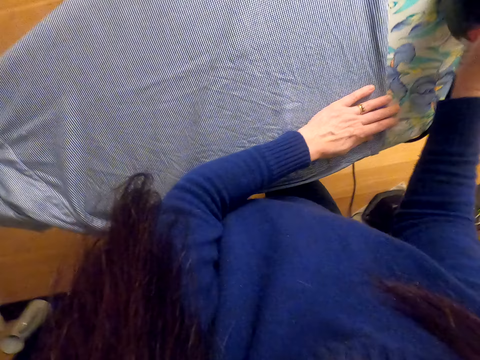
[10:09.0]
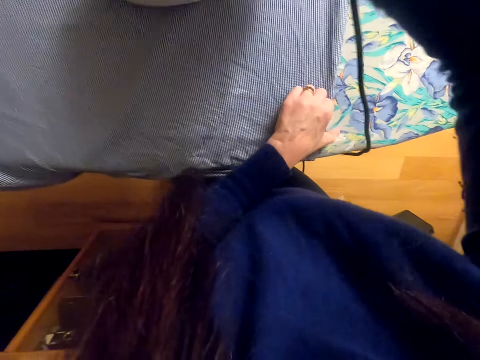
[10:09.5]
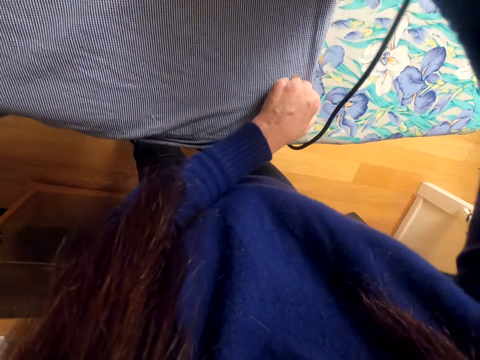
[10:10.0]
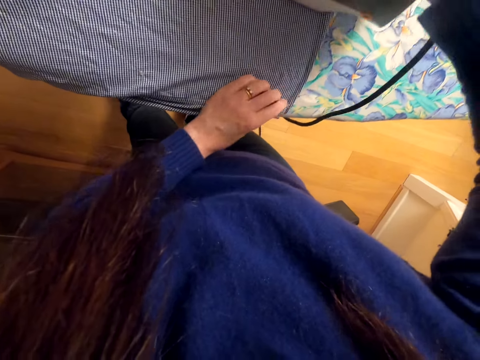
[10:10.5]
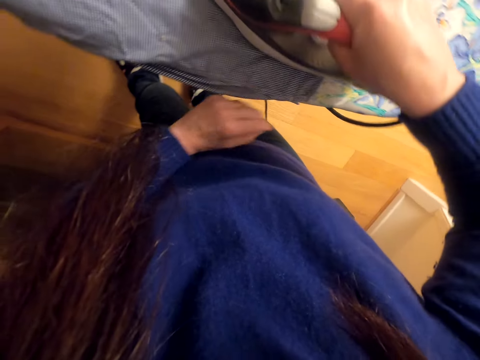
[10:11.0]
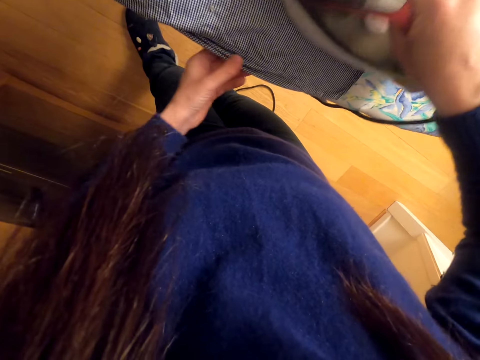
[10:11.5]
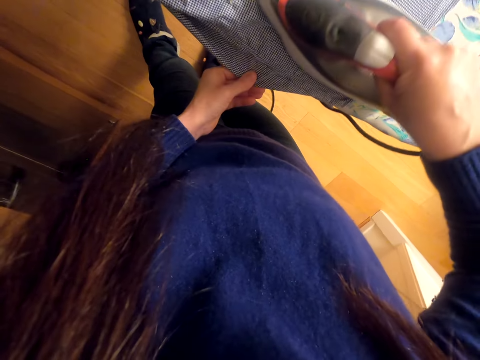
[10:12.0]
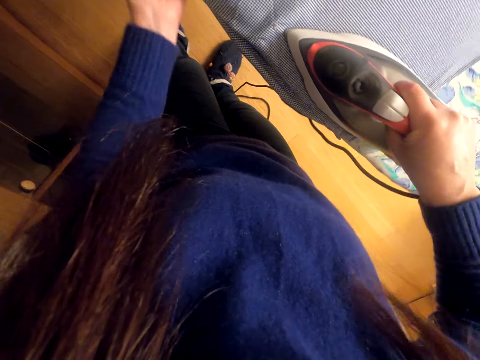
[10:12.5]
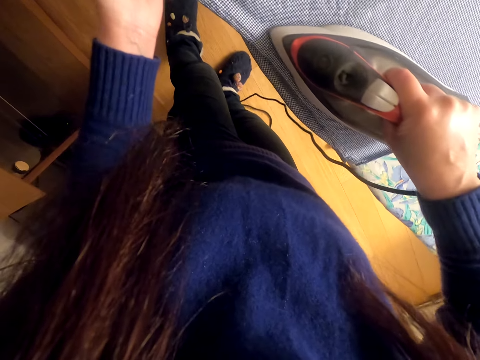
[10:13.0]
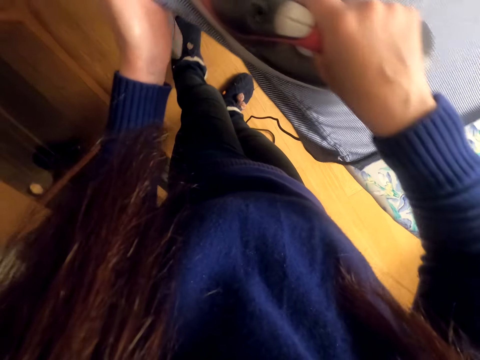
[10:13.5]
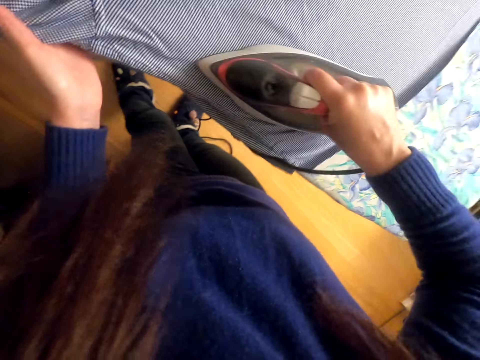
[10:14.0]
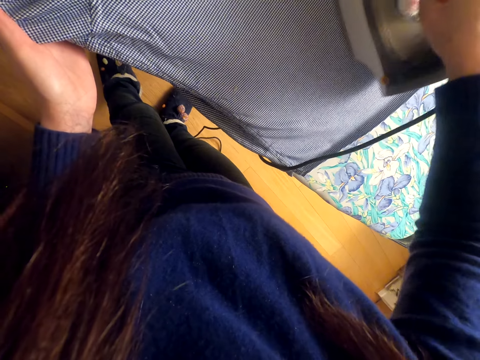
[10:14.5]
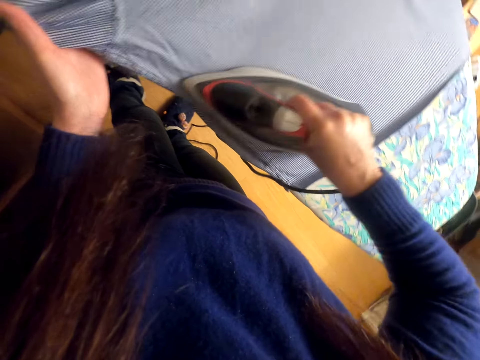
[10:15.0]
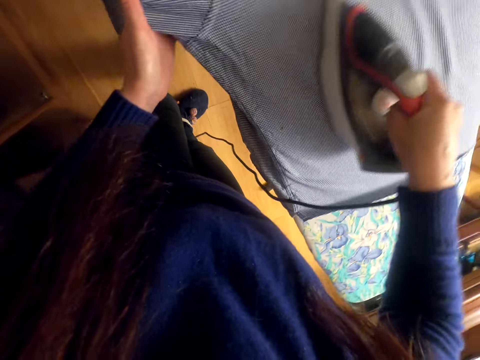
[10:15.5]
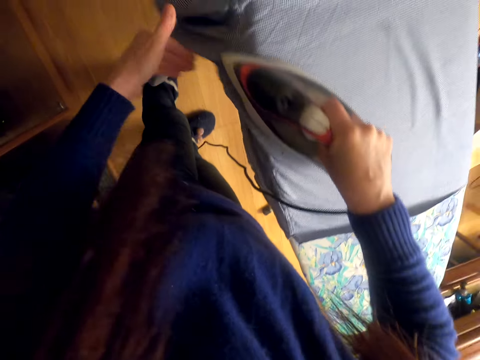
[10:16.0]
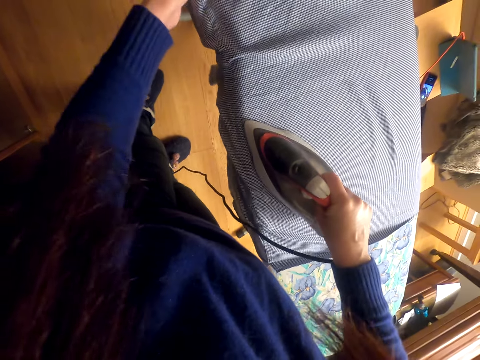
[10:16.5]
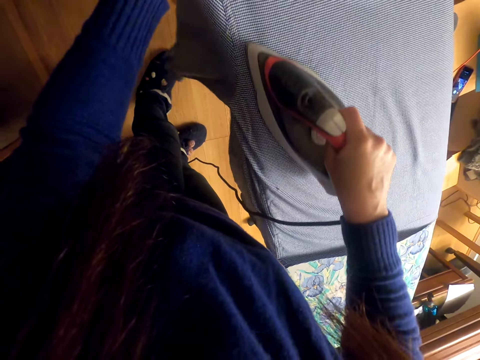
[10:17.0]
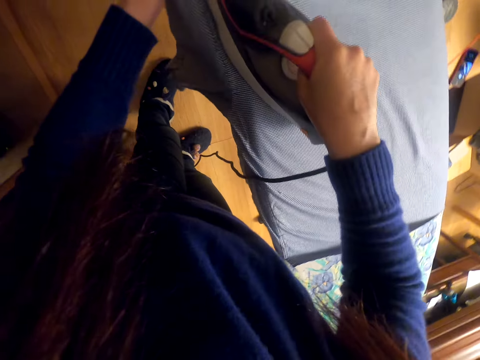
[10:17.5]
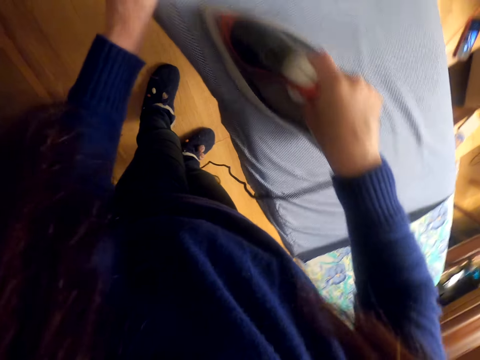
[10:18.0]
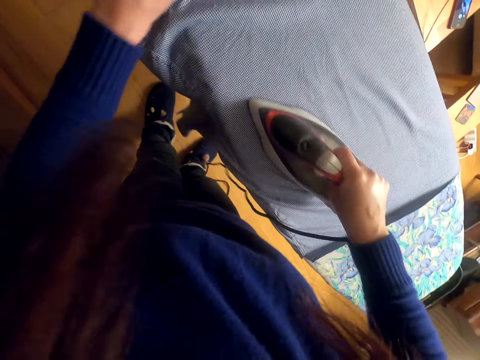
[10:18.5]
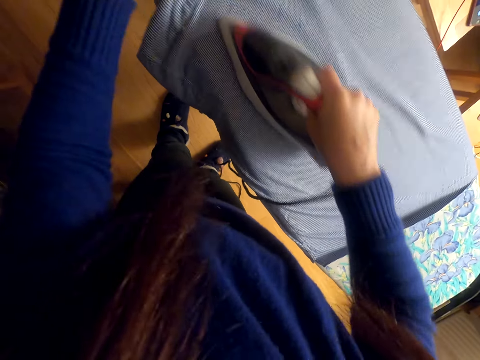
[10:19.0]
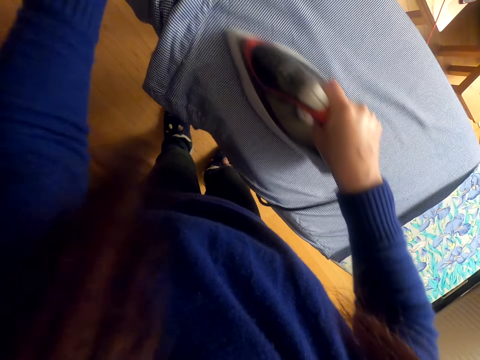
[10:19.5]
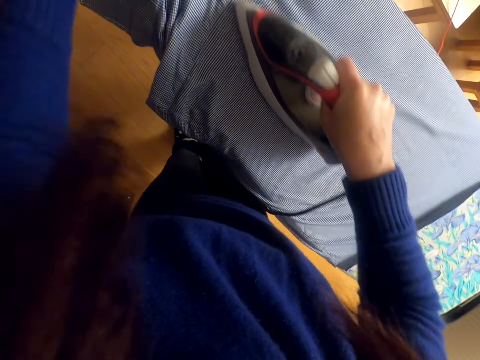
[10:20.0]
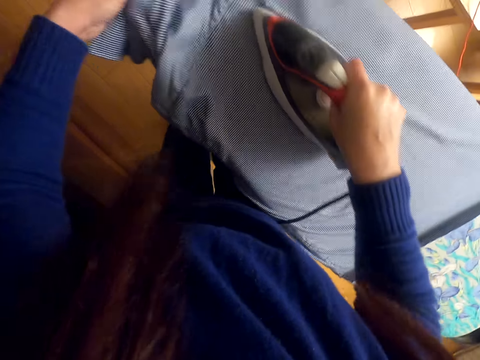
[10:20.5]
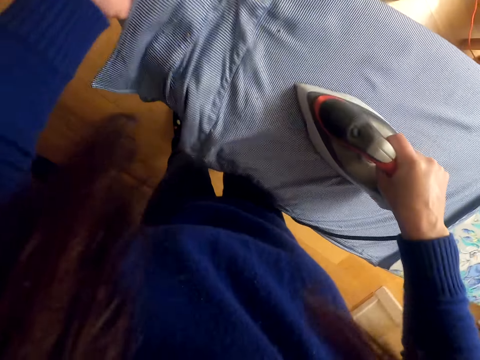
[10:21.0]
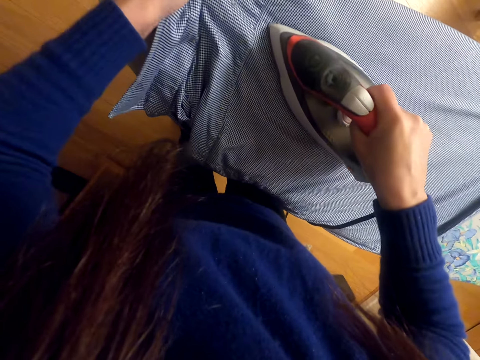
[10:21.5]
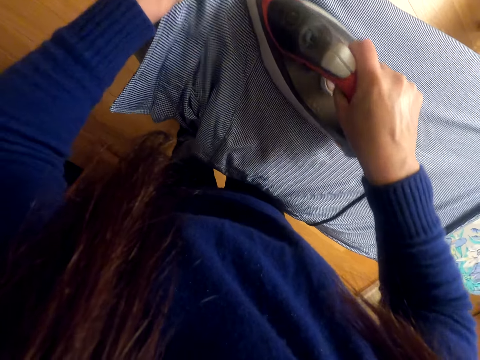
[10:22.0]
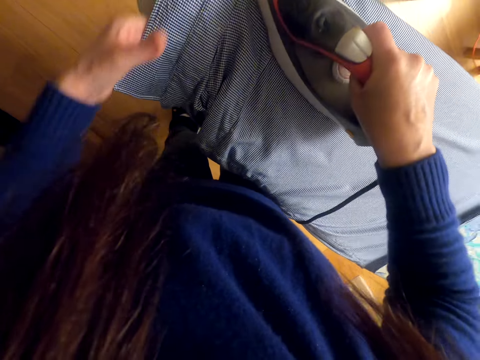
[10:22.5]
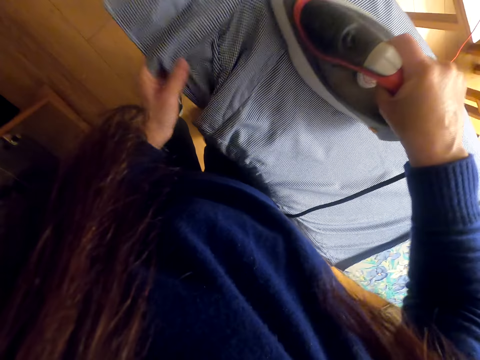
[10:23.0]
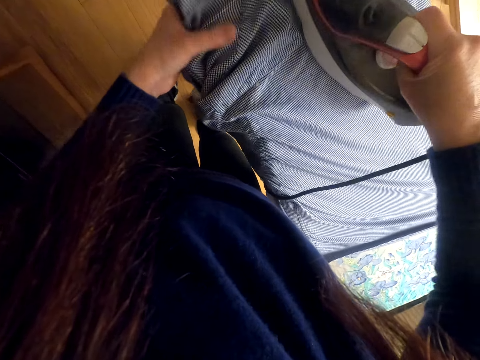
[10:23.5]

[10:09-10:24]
The camera wearer picks up the iron box. They lift the iron box. They iron the shirt.

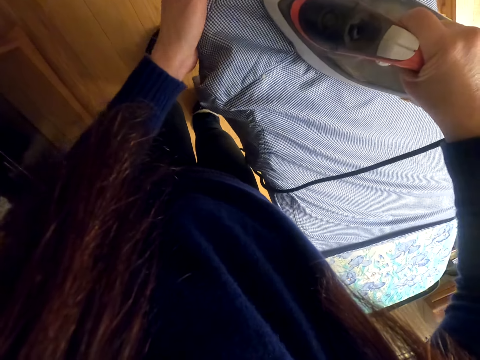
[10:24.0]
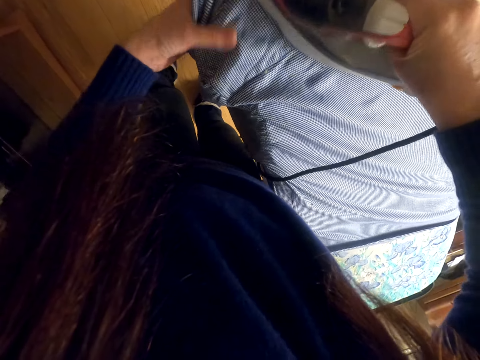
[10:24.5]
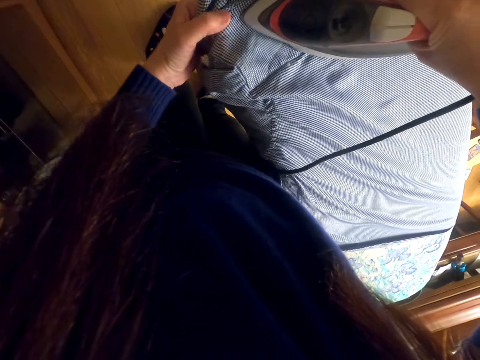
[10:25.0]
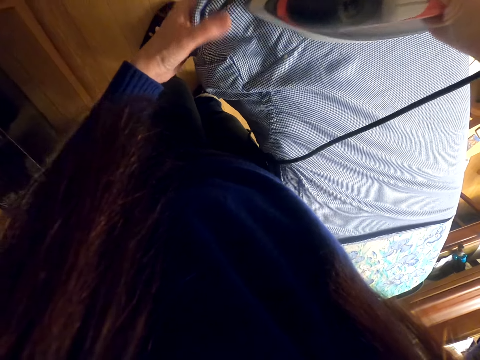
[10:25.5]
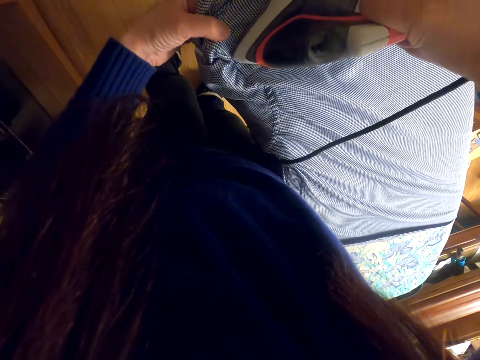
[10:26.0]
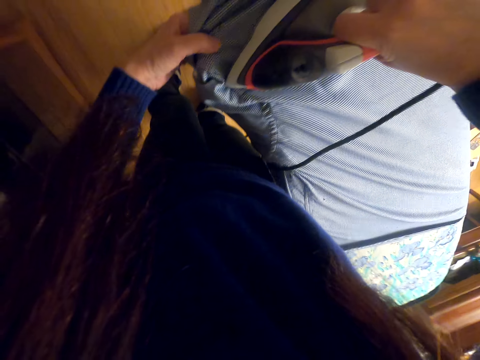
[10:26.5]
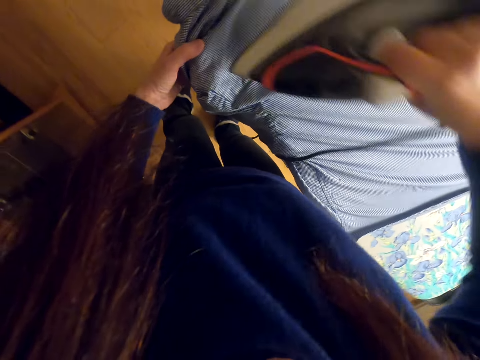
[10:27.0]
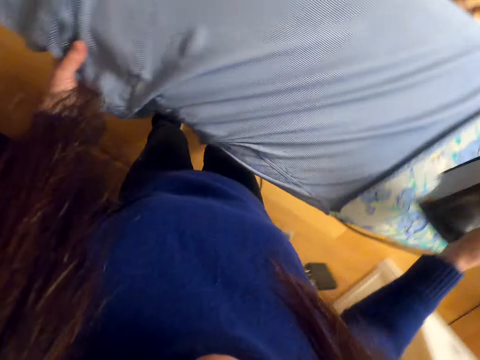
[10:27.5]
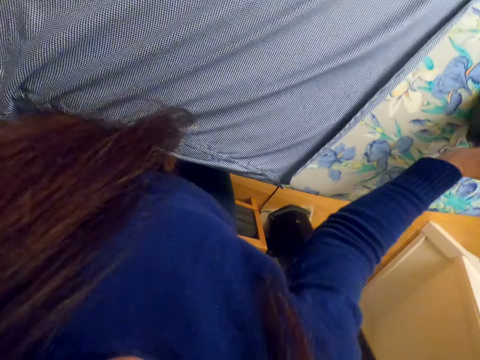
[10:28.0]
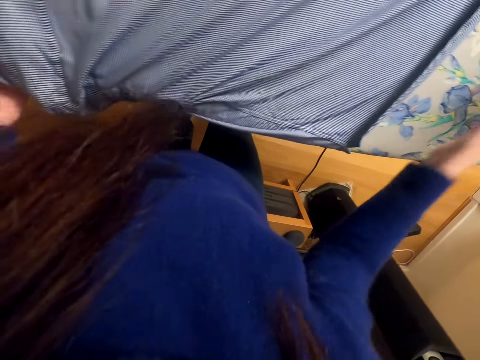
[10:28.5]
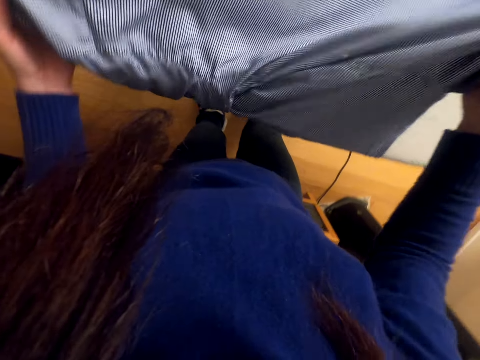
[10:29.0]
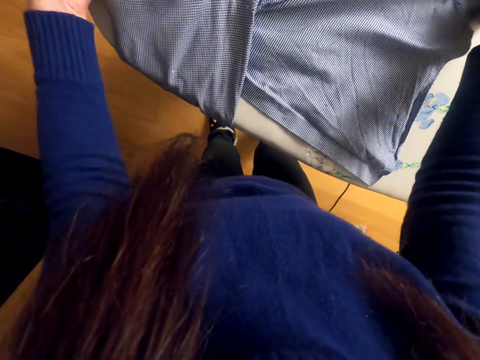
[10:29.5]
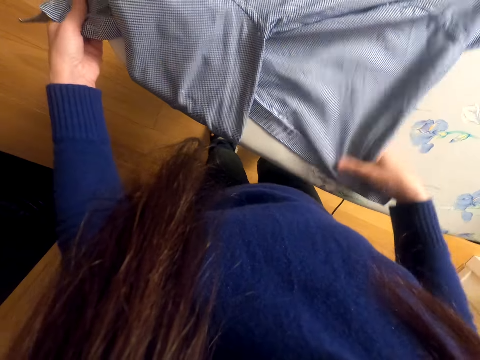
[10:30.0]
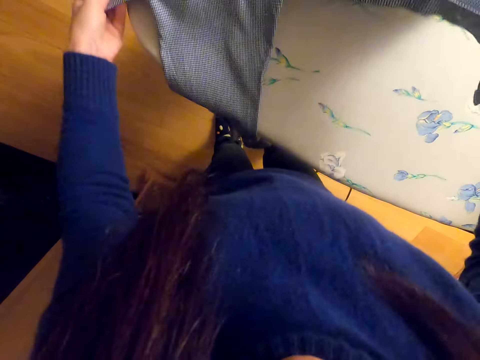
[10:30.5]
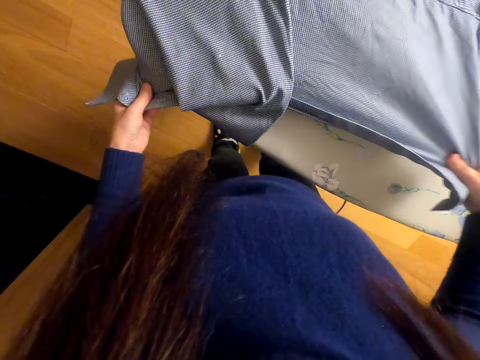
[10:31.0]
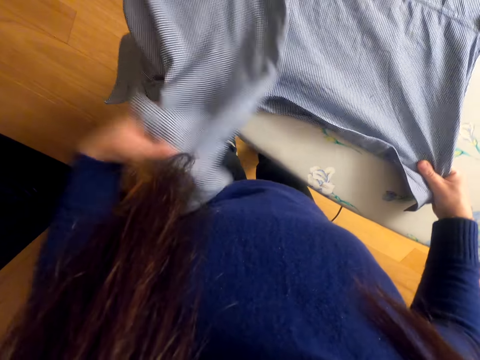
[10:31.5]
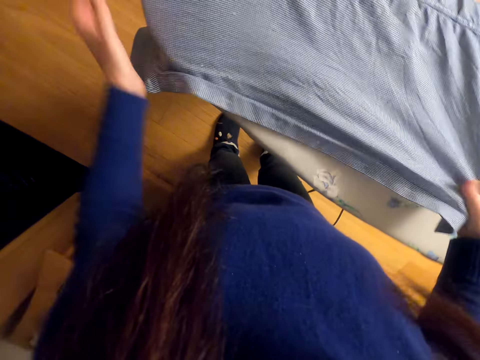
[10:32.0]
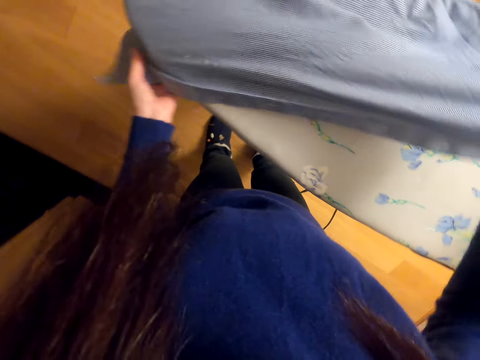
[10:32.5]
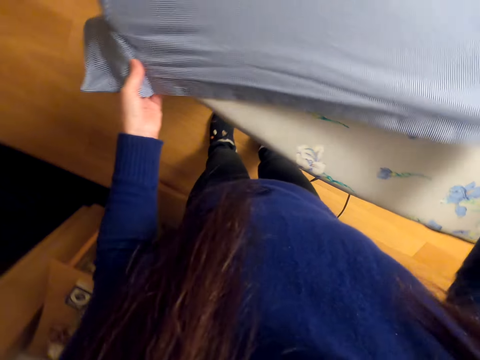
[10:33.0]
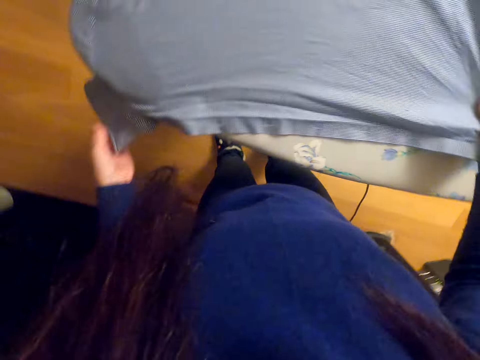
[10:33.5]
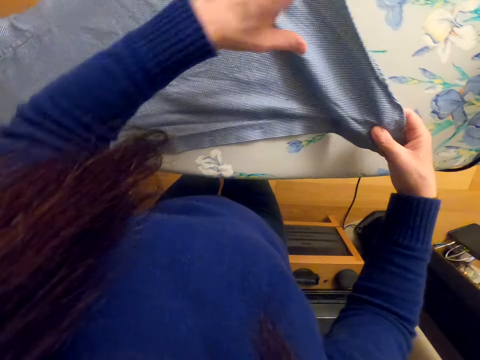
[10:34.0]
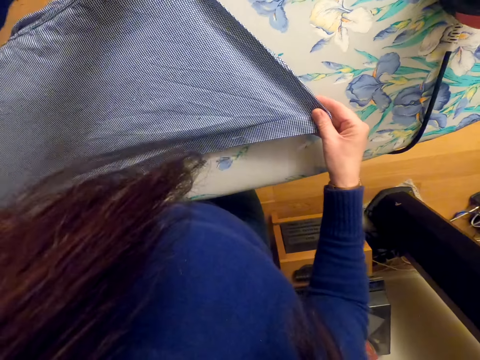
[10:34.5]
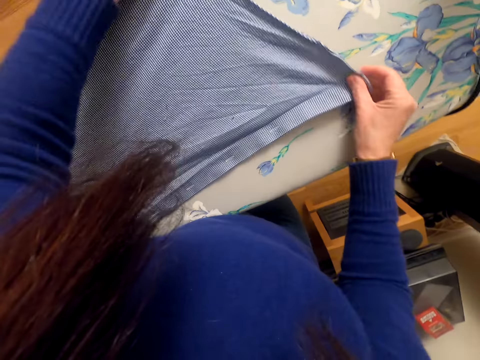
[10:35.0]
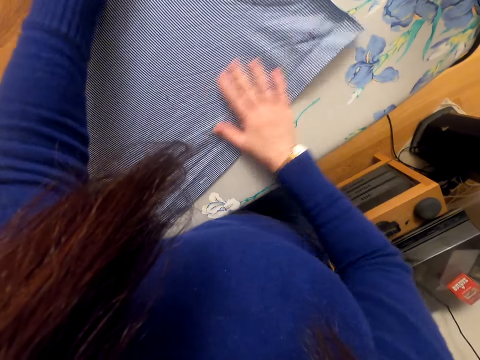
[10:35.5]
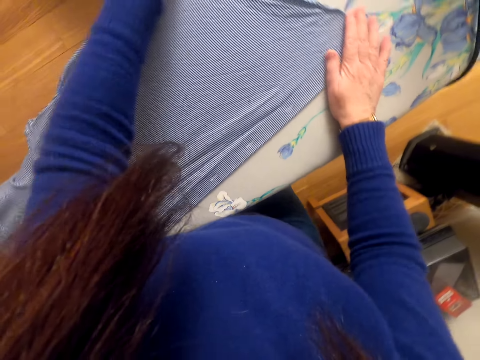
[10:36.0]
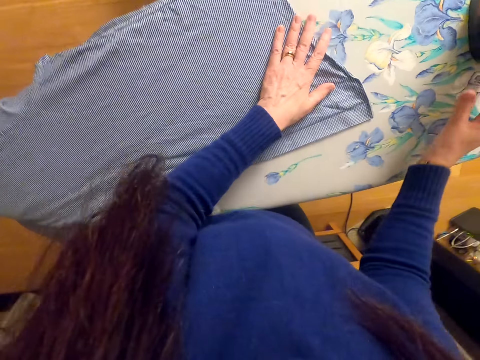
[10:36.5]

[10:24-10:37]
The camera wearer lifts the iron box. They place the iron box on the ironing board. They move the right hand. They adjust the shirt. They lift the cloth, stretch the cloth, lift the cloth, place the cloth on the table, and stretch the cloth.
